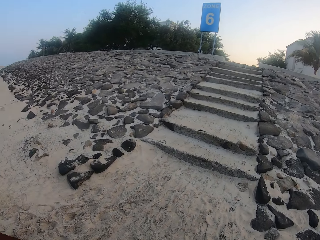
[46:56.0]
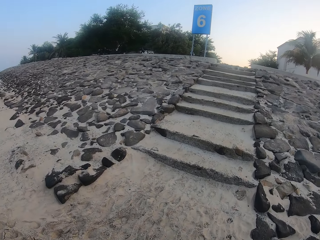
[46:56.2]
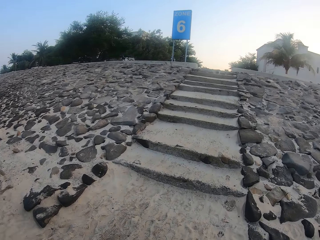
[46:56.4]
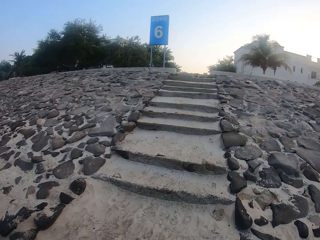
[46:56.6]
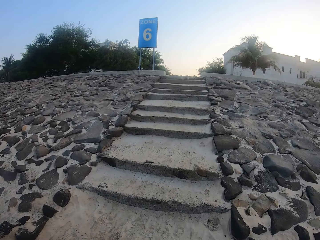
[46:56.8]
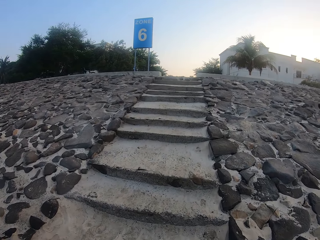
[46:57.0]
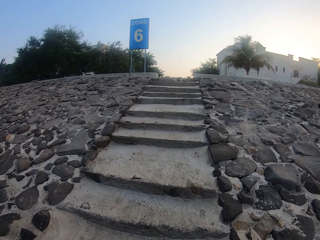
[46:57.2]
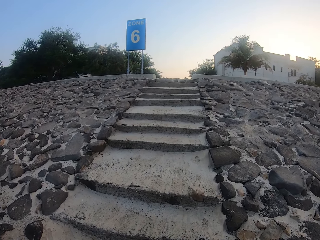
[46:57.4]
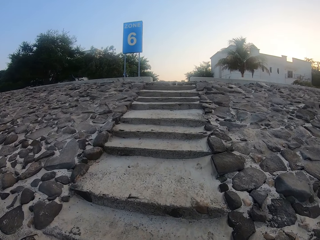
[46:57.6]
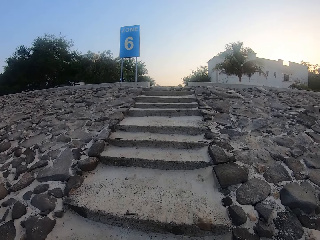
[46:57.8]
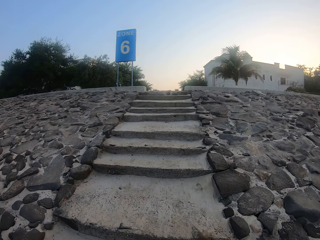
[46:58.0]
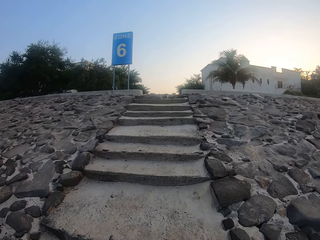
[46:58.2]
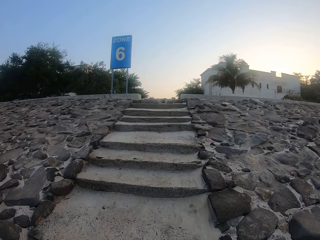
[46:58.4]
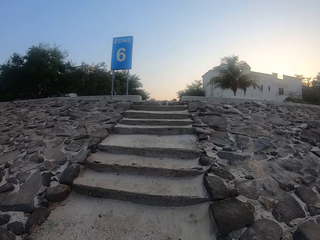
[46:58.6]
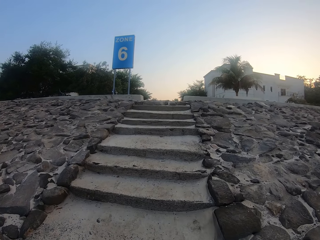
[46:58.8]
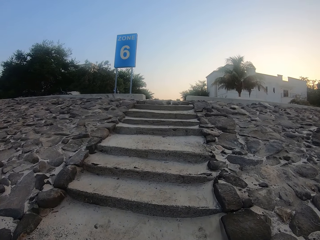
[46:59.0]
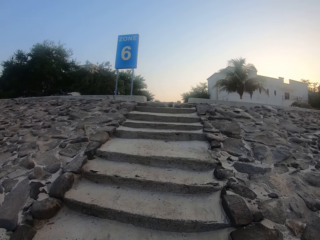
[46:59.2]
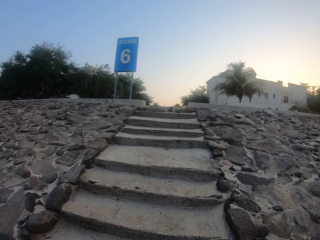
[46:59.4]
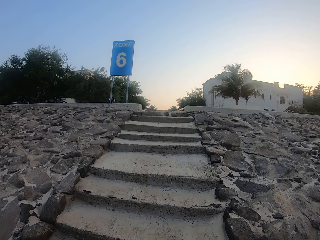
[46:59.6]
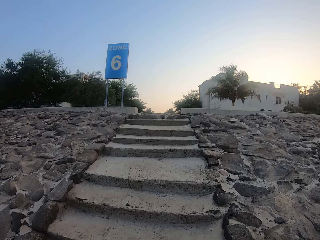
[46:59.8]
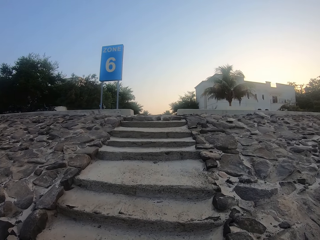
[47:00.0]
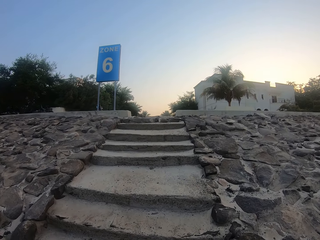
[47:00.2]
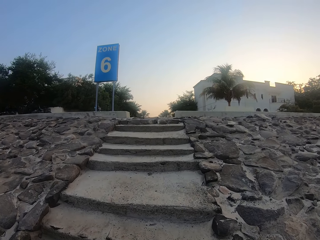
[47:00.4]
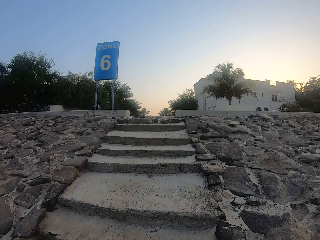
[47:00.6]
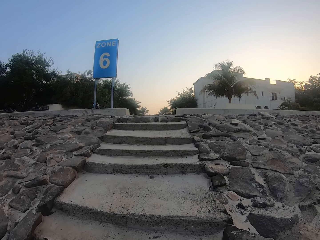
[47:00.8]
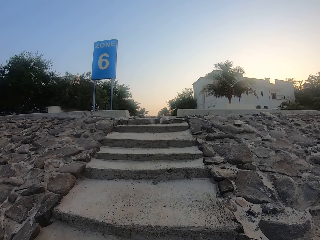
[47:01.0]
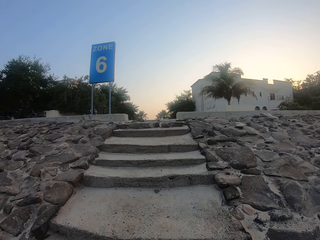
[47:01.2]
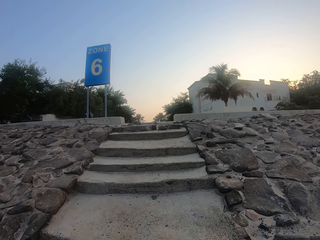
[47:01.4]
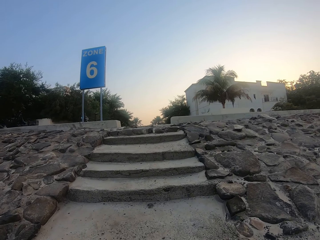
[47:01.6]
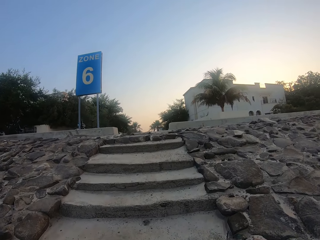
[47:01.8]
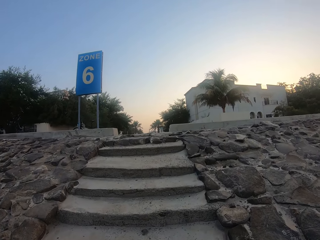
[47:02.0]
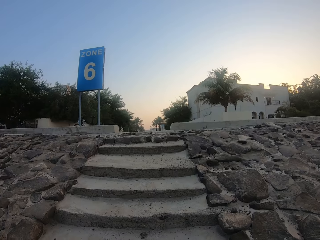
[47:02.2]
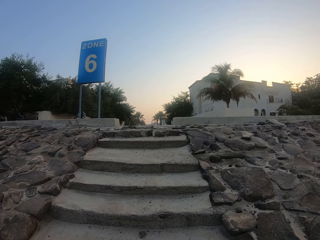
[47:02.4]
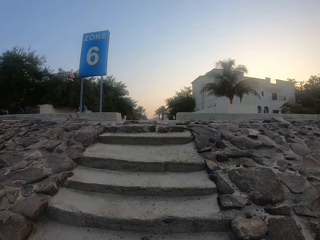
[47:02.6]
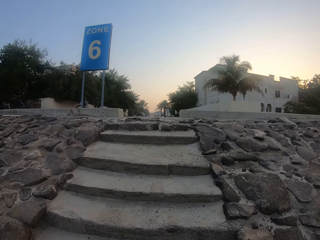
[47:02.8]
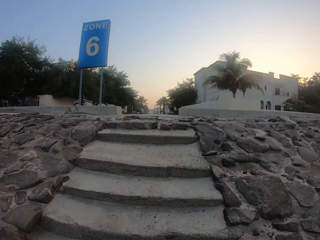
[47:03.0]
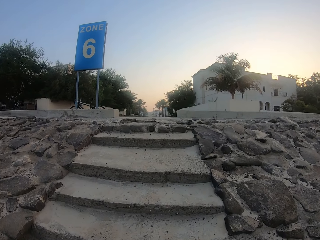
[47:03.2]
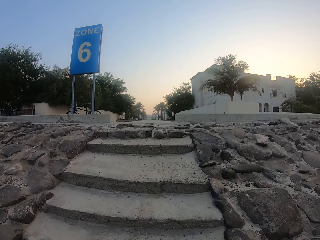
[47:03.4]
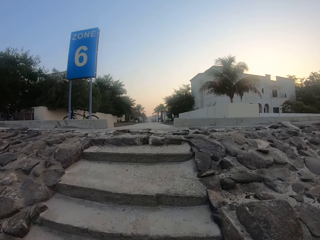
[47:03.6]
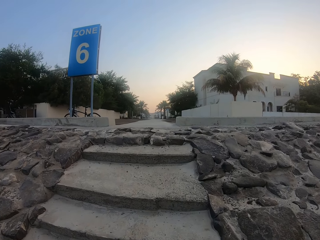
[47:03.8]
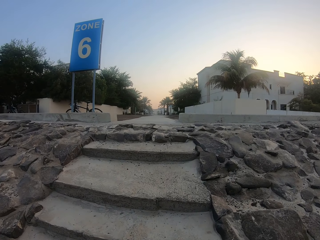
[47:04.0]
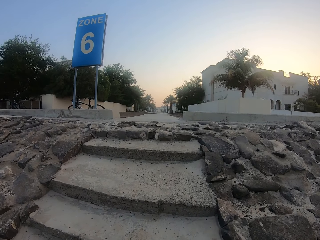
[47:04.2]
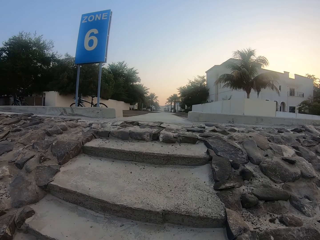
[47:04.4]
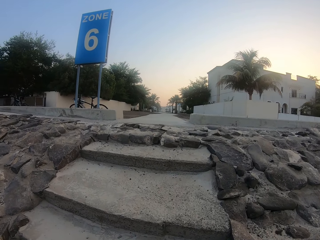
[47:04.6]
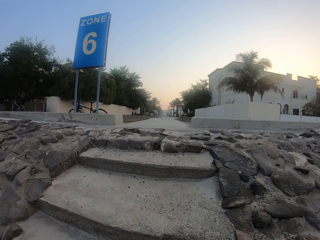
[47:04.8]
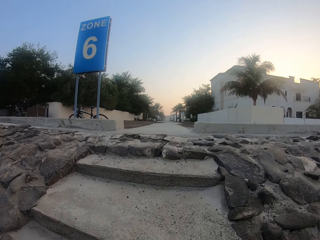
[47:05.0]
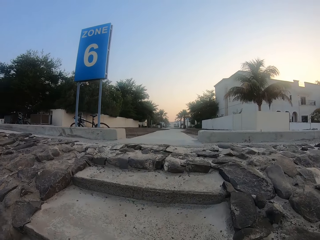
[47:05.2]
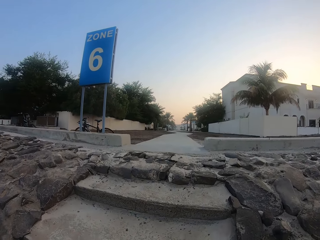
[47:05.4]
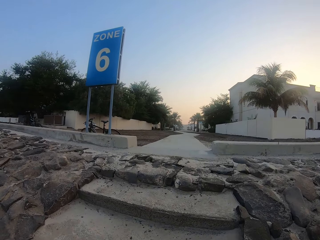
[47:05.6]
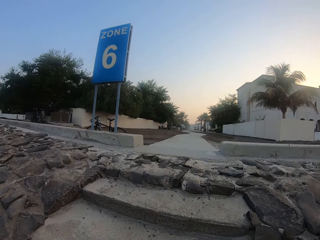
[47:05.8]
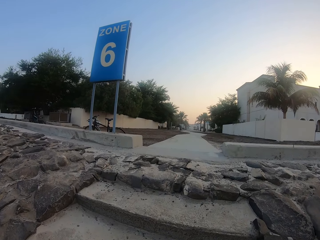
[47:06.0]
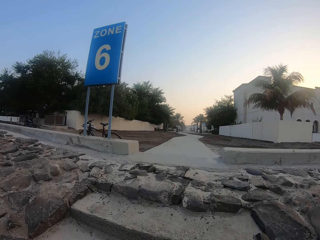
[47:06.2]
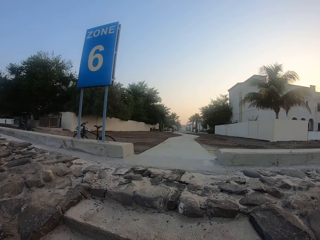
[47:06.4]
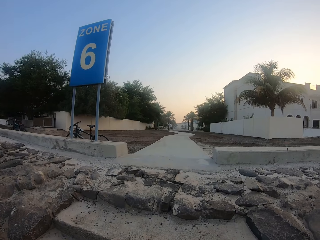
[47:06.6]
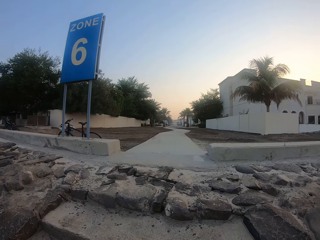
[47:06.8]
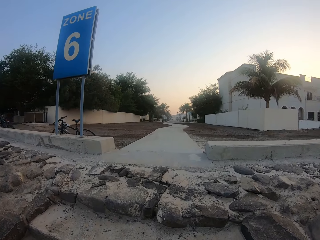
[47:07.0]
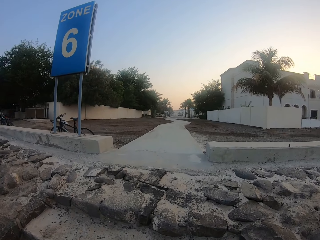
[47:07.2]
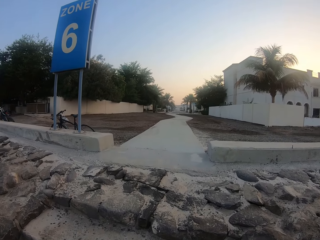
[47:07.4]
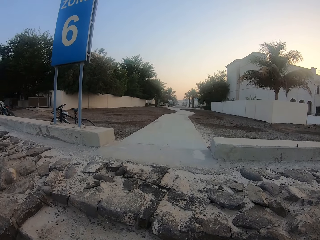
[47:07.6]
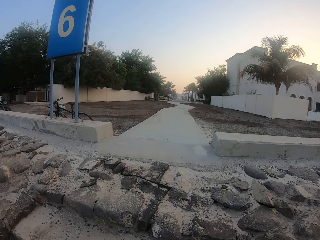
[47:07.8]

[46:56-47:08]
The camera wearer climbs a stair.

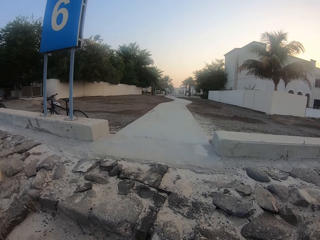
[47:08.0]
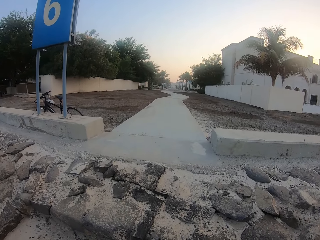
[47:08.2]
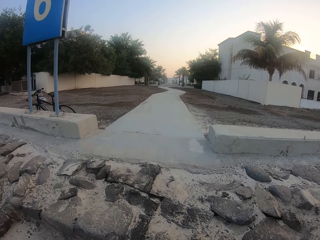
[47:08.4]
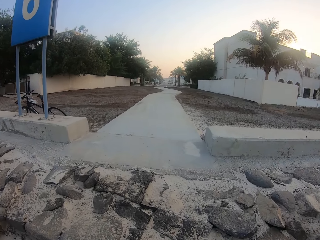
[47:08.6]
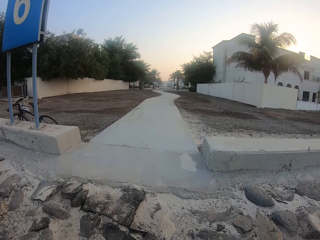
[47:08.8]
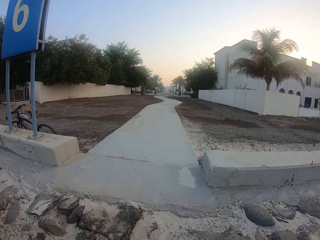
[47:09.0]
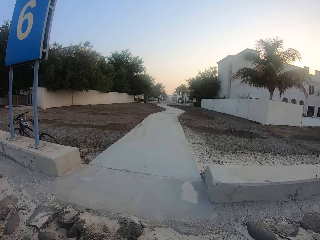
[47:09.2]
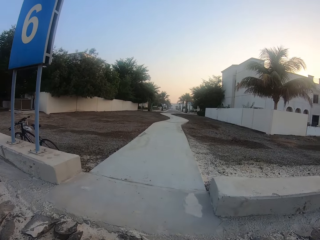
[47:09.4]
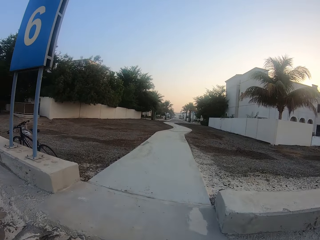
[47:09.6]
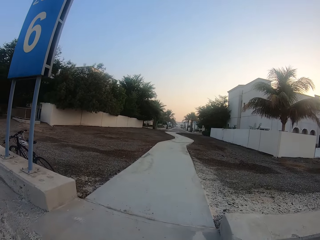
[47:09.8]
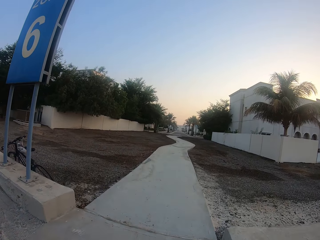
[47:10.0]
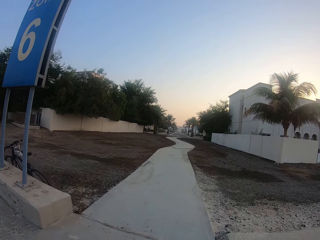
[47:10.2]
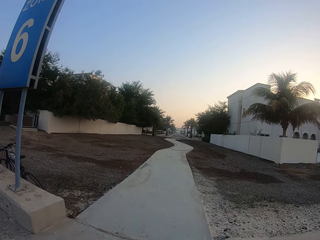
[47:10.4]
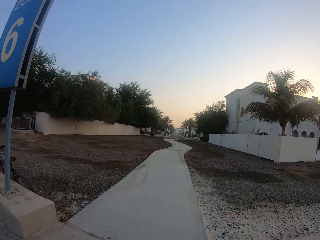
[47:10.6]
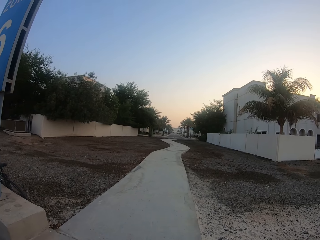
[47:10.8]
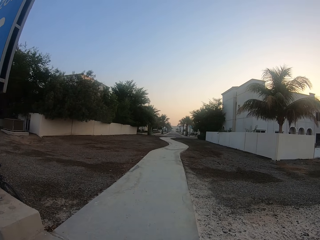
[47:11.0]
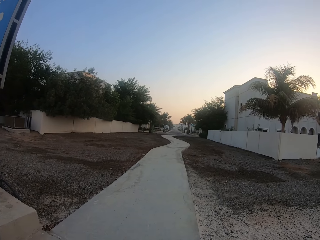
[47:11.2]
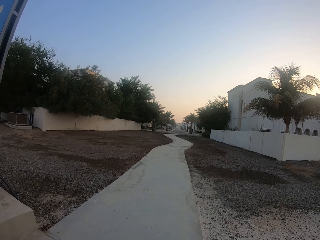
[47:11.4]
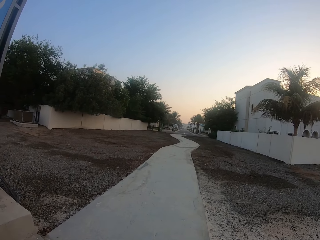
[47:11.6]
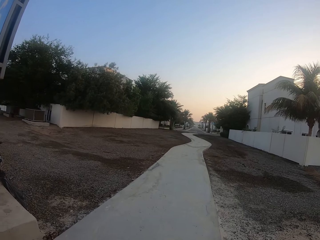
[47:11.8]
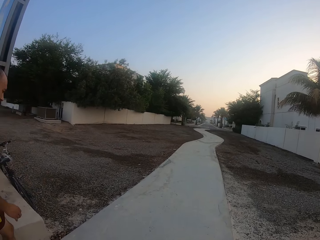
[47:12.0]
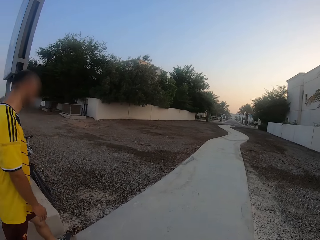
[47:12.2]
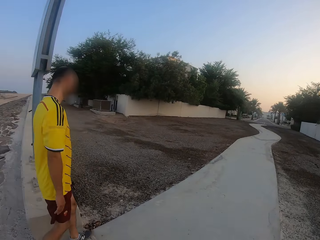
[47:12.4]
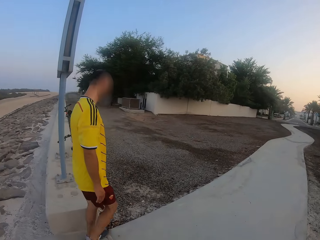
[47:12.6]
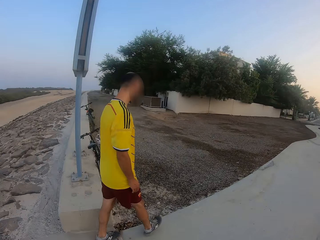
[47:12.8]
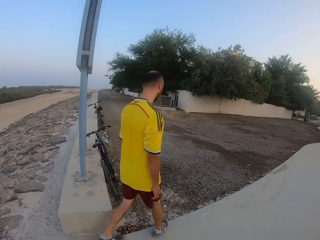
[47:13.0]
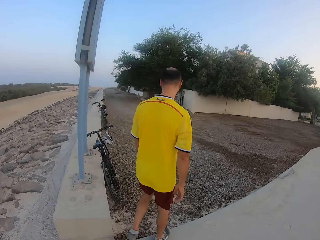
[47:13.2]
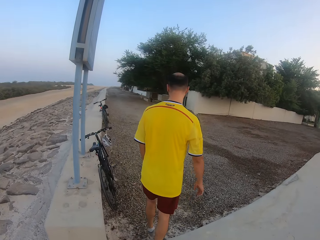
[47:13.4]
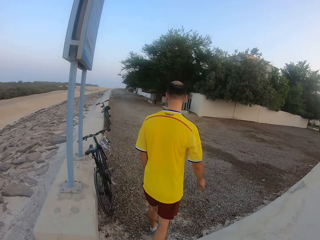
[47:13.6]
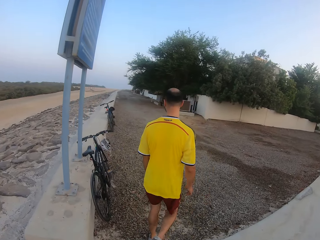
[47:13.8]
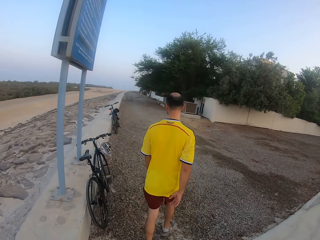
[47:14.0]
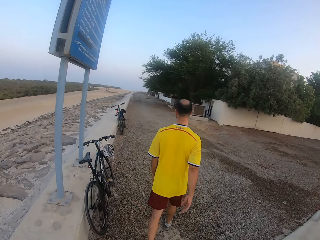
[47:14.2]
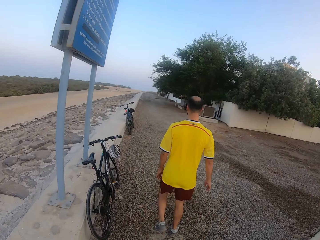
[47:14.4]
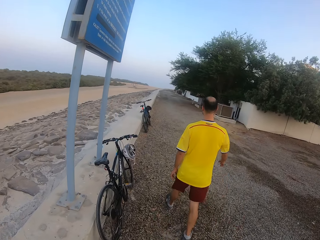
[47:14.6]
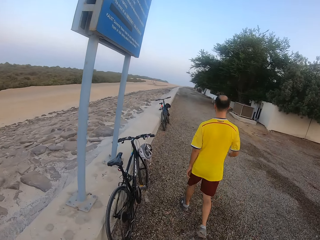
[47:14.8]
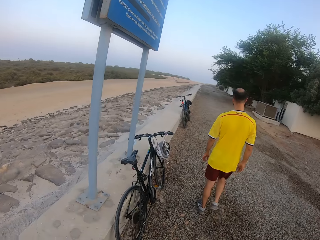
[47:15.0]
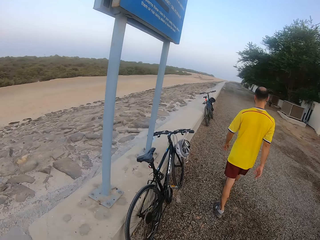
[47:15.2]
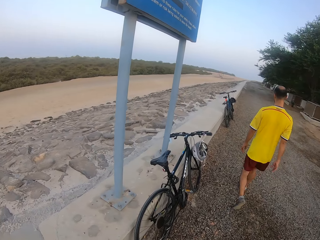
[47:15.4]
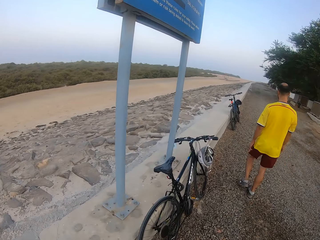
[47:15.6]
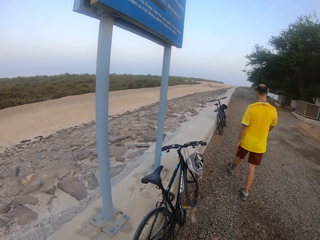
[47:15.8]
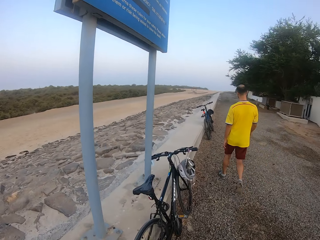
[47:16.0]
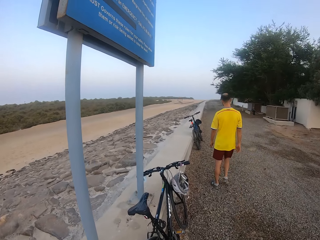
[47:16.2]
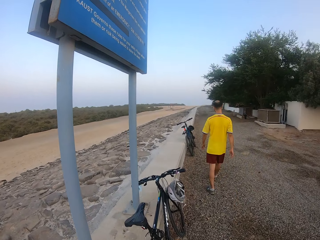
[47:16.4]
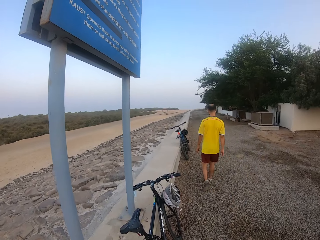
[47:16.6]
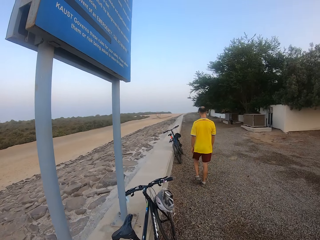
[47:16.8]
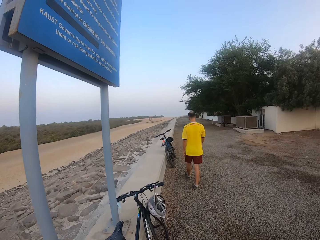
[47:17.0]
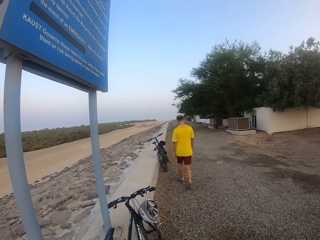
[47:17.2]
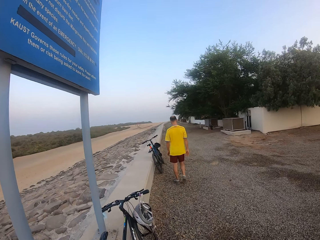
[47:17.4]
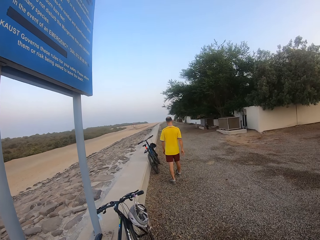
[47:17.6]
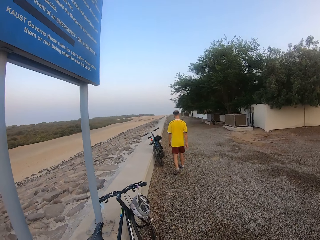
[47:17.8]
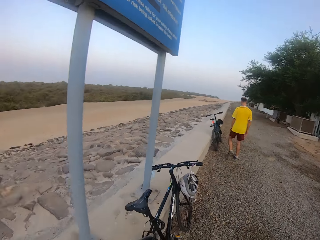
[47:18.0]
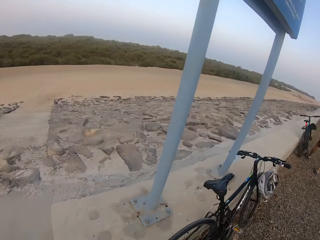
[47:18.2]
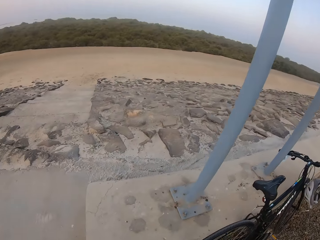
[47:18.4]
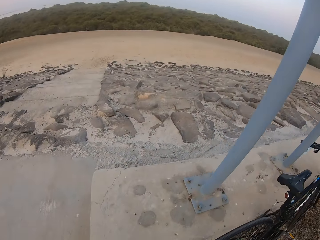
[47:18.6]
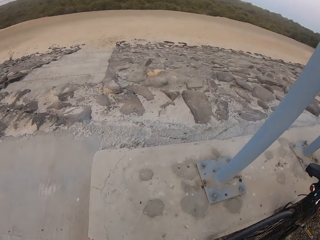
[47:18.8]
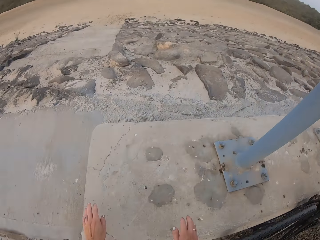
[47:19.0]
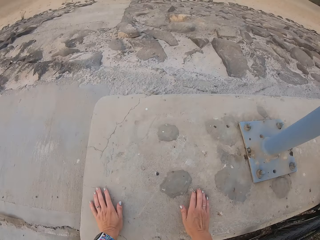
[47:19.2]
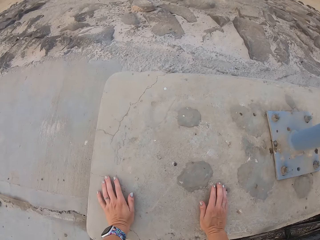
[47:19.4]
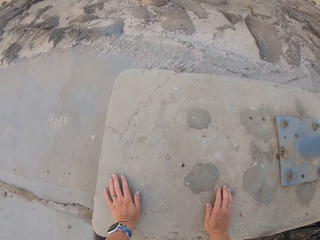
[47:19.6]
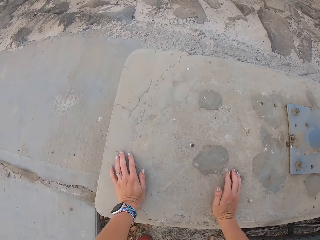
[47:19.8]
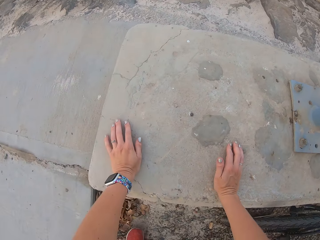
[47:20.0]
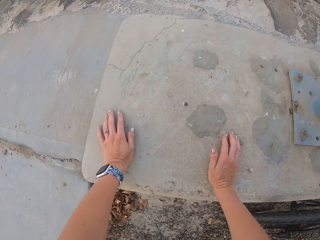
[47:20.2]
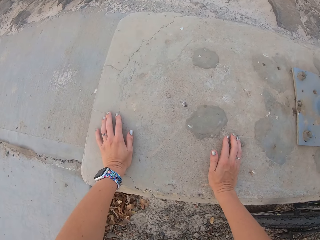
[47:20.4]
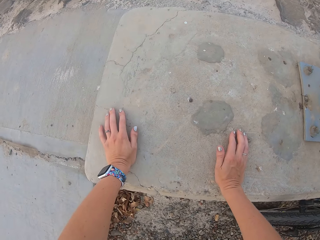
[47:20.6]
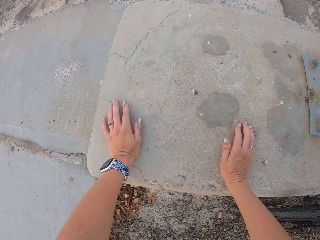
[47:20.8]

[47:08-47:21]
A person walks along with the camera wearer. The camera wearer places his hands on a concrete slab. He exercises.
